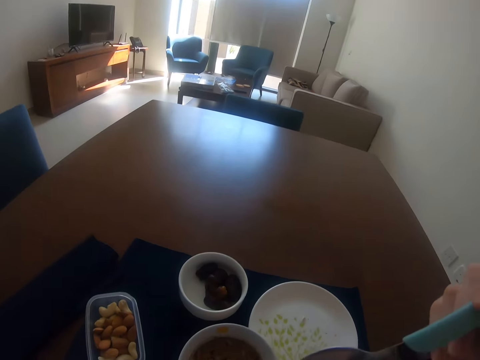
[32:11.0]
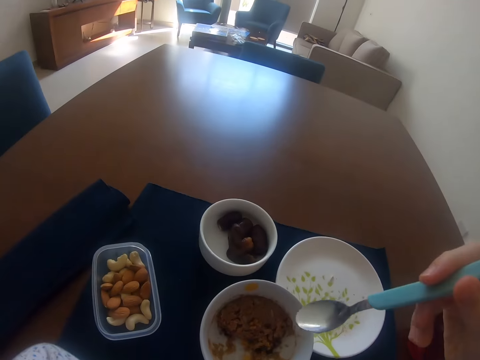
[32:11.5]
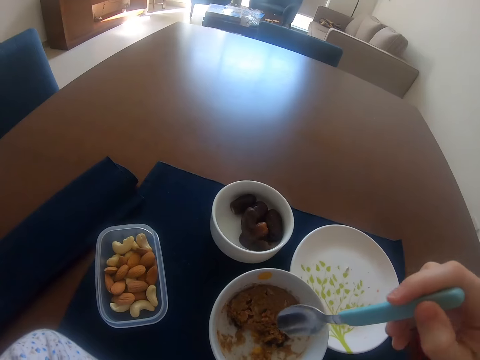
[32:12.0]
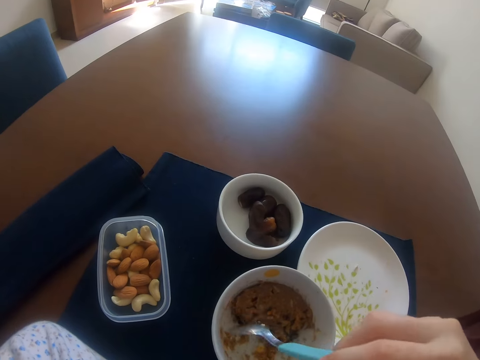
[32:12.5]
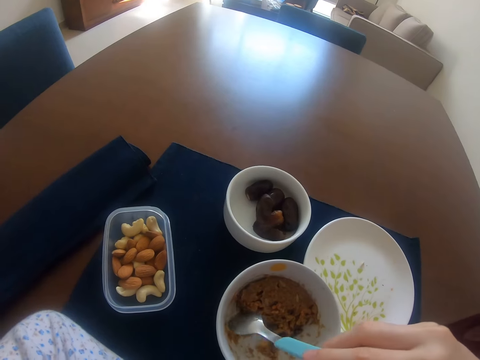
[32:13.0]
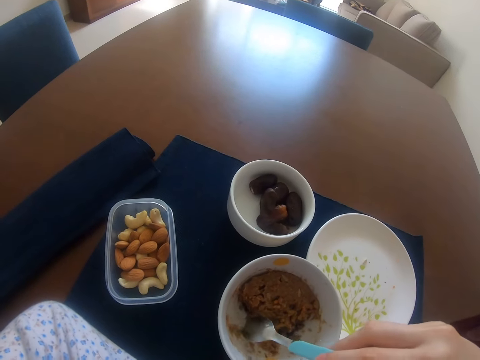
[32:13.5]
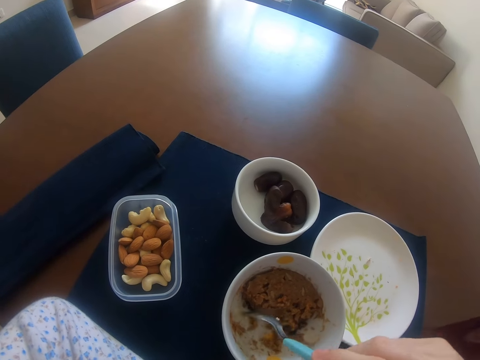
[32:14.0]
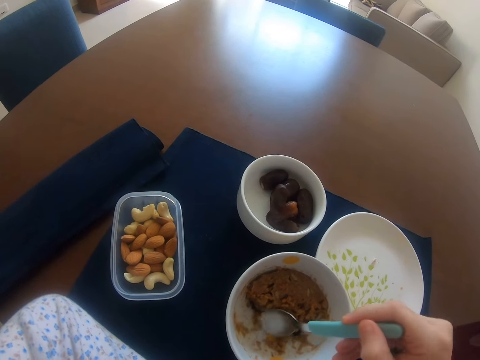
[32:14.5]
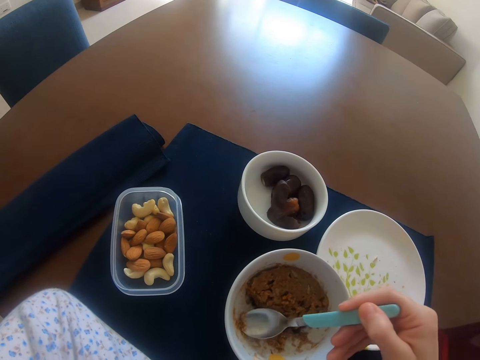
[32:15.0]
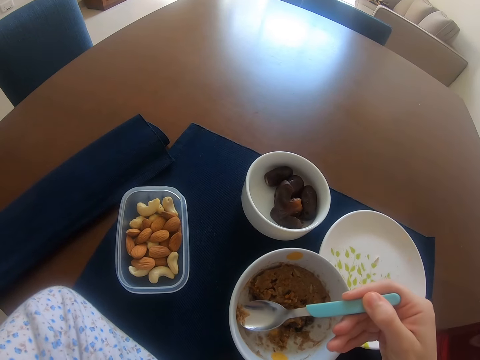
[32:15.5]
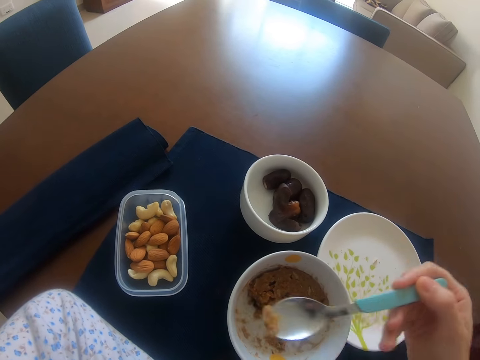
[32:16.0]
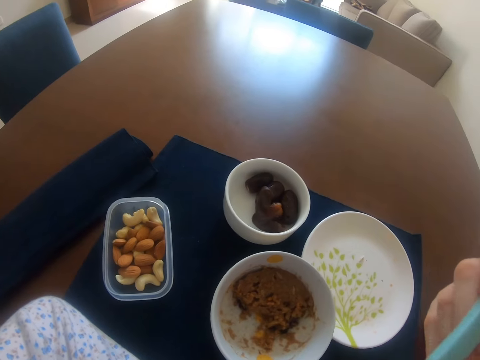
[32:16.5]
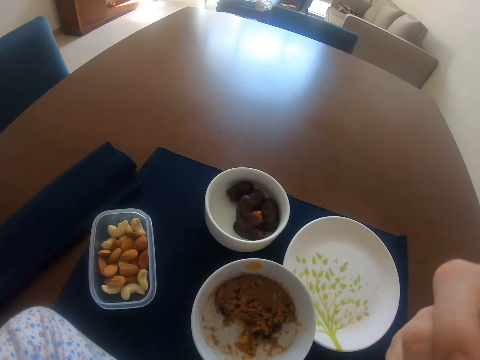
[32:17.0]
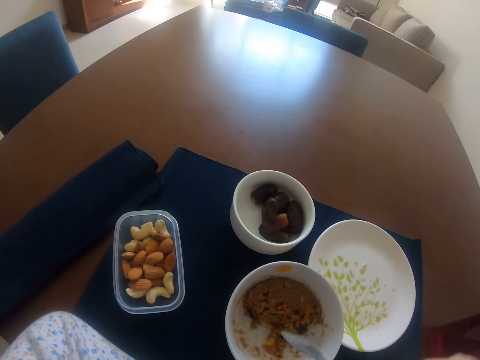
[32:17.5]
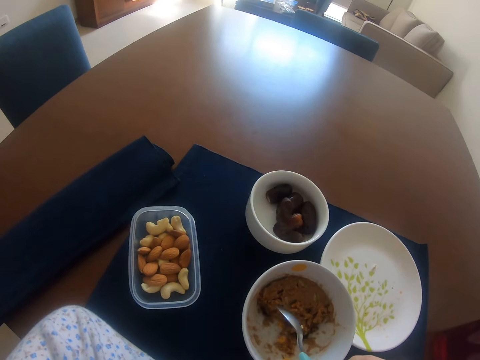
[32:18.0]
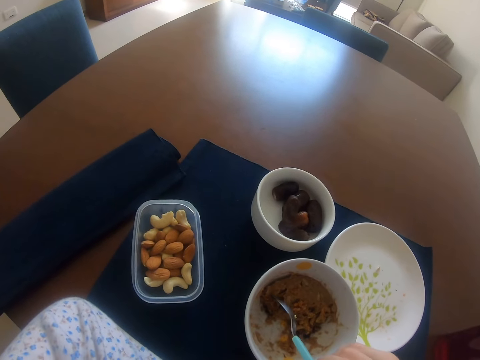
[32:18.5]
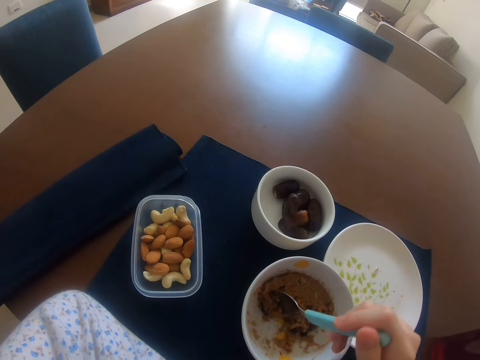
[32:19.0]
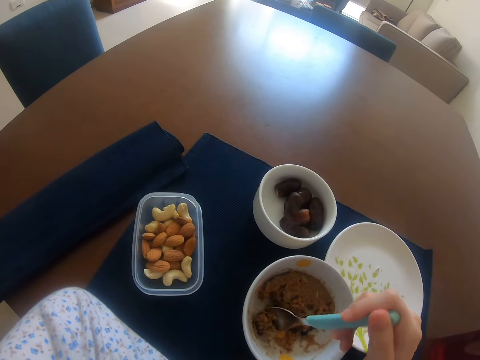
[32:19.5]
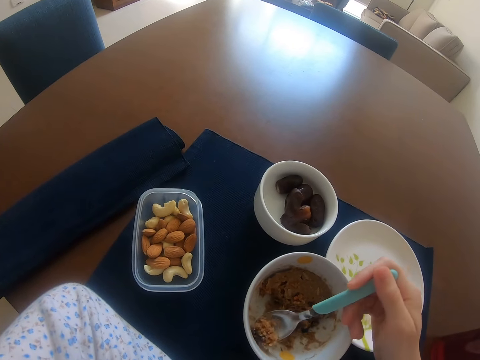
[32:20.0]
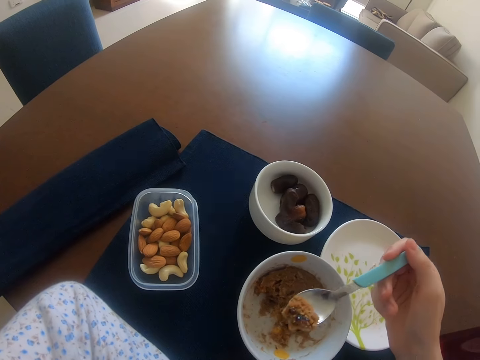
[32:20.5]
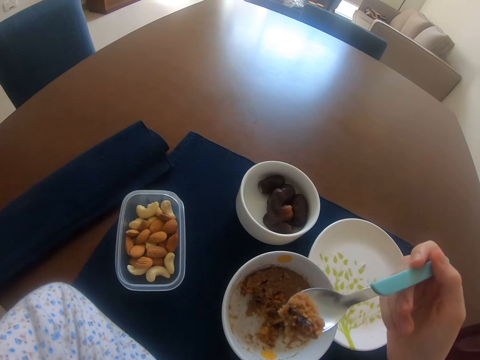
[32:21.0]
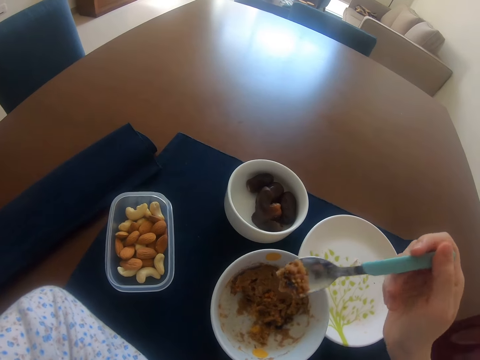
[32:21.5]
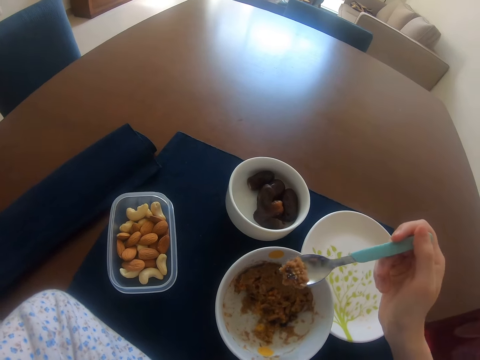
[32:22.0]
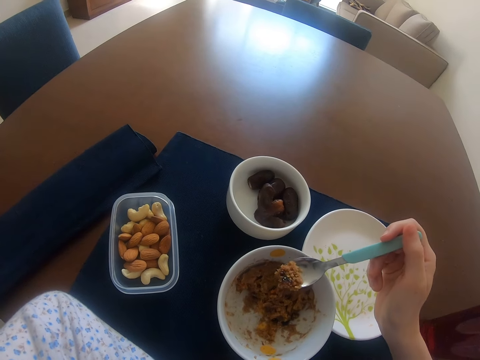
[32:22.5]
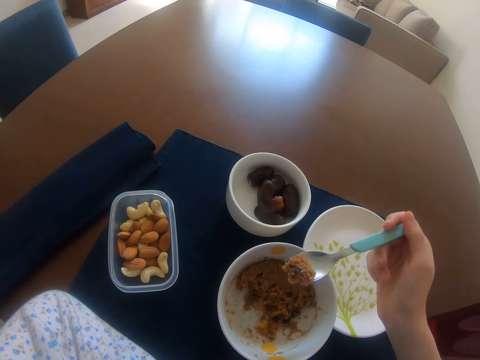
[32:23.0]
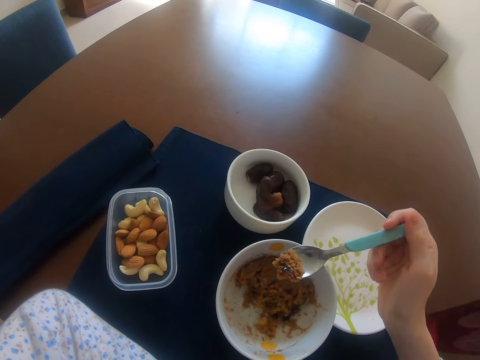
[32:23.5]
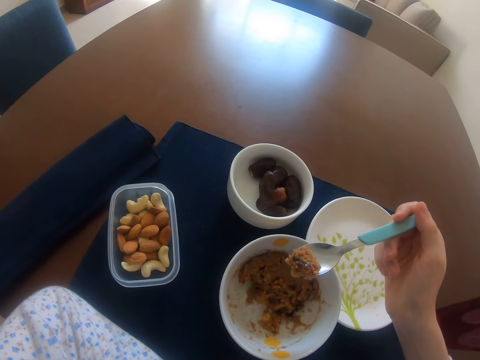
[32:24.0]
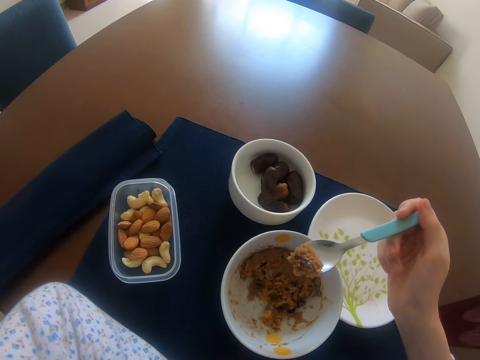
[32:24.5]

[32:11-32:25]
The camera wearer picks food in the bowl. They scoop food from the plate. They eat the food. They scoop food with a spoon from the plate. They stare around. They stare at the food.

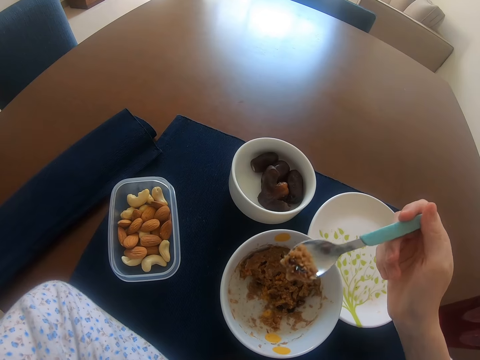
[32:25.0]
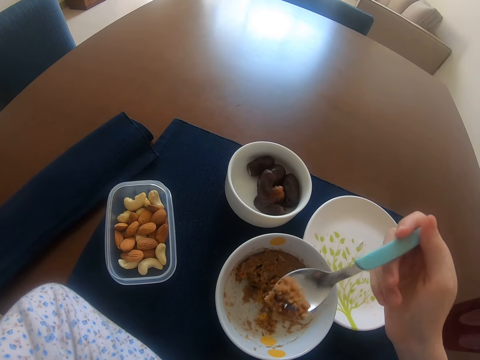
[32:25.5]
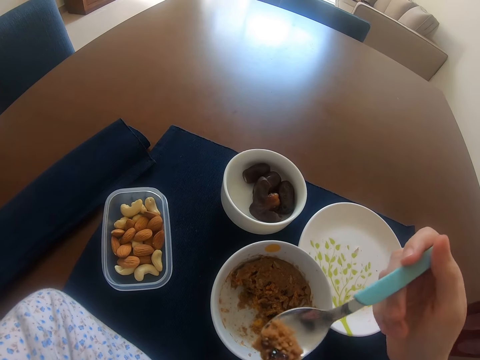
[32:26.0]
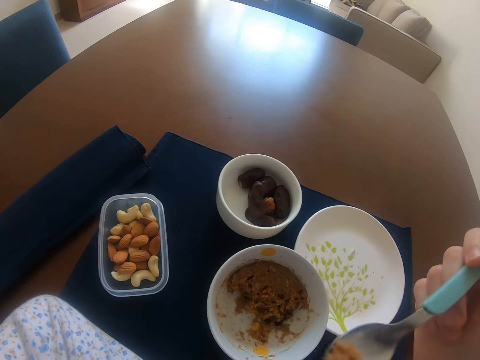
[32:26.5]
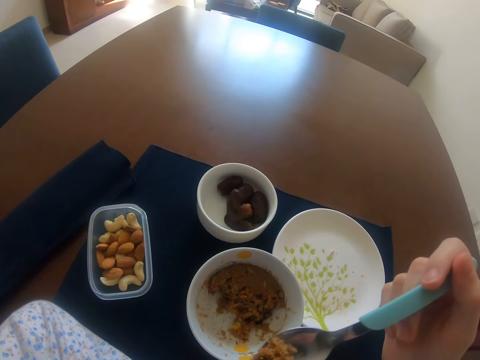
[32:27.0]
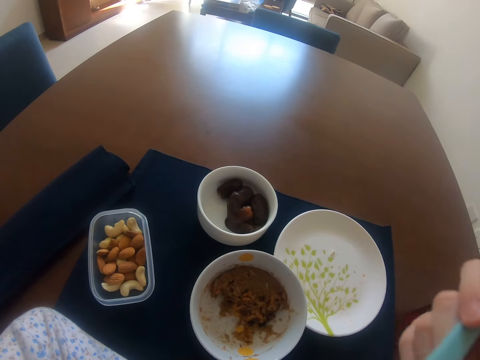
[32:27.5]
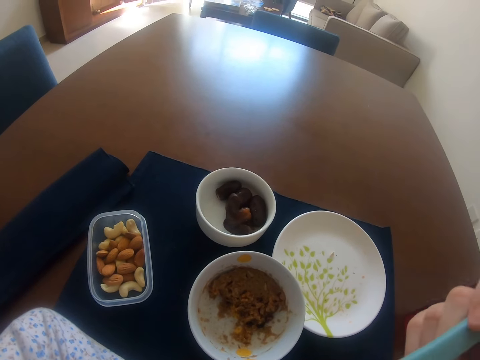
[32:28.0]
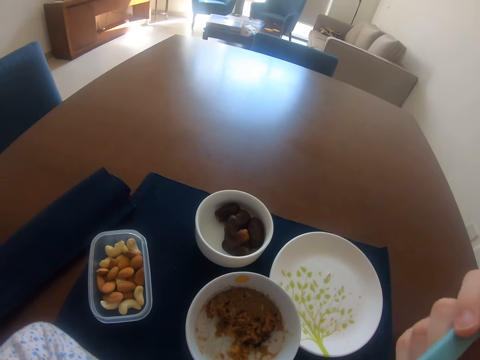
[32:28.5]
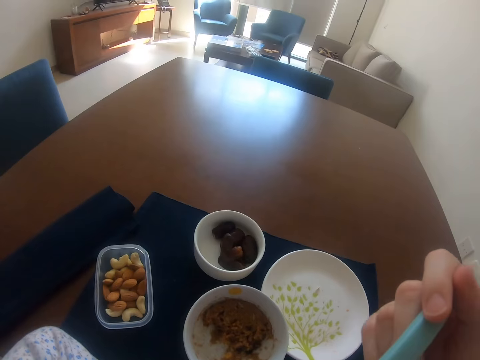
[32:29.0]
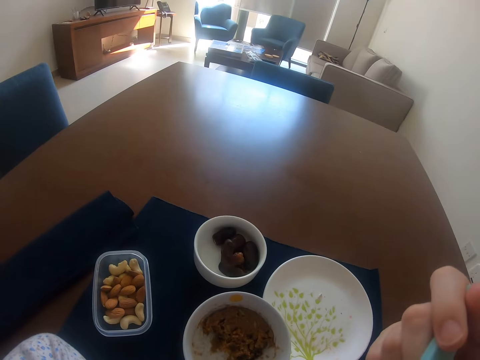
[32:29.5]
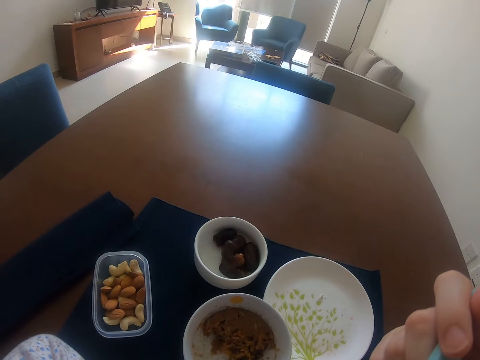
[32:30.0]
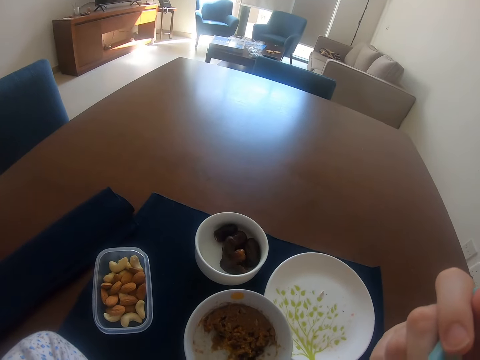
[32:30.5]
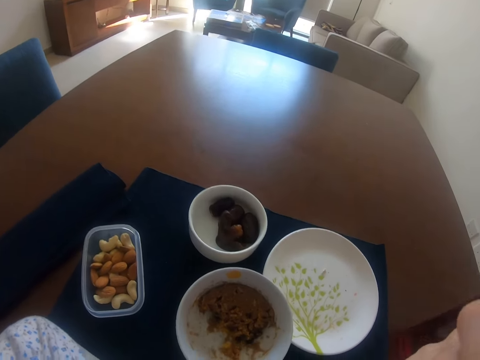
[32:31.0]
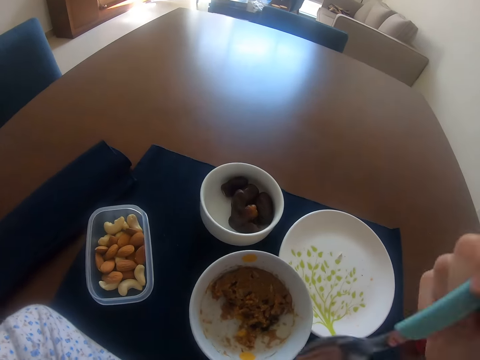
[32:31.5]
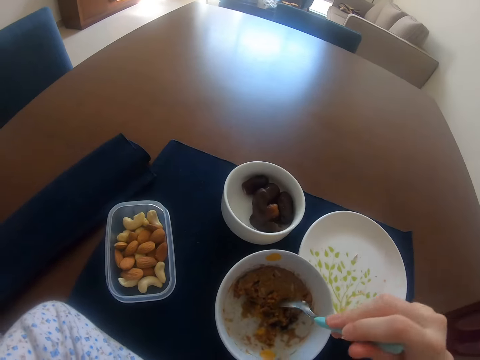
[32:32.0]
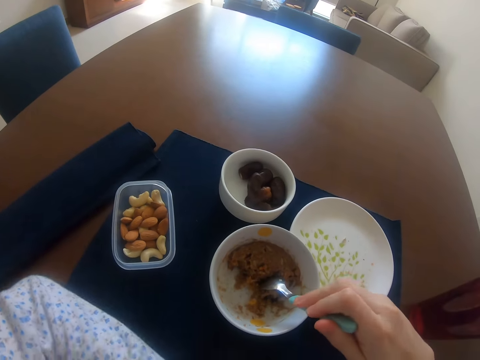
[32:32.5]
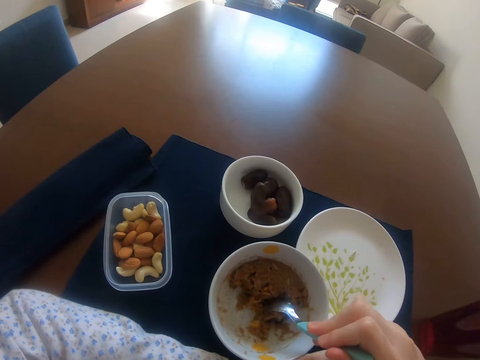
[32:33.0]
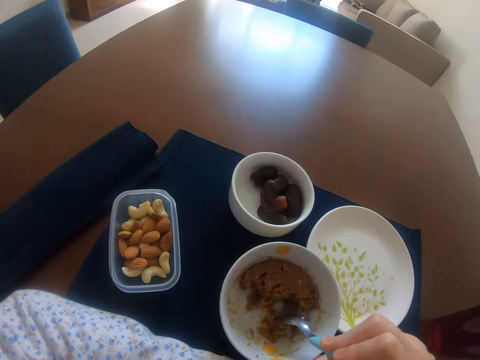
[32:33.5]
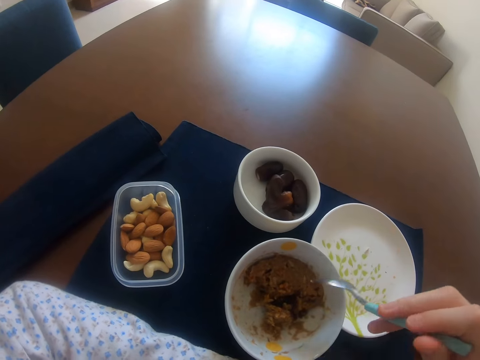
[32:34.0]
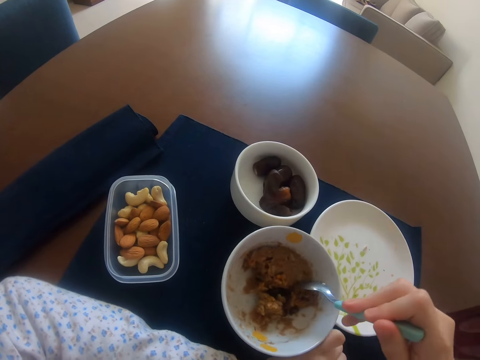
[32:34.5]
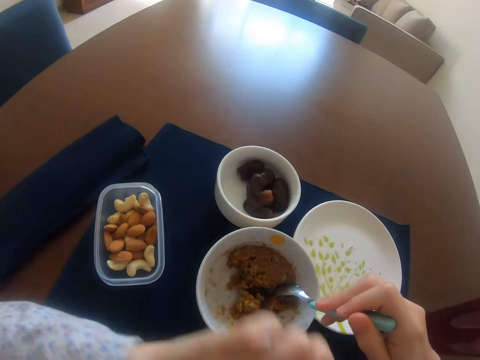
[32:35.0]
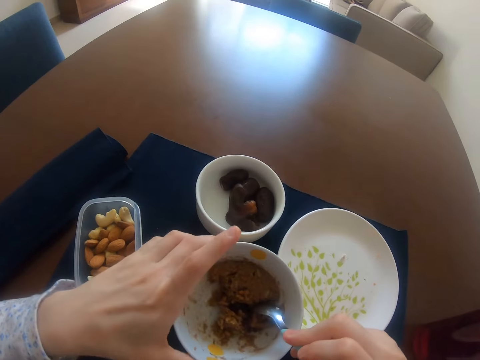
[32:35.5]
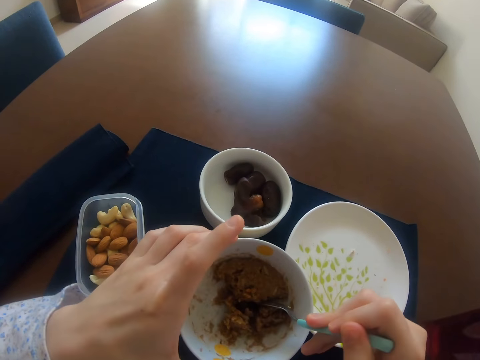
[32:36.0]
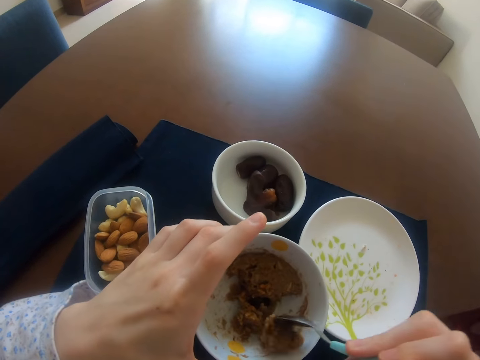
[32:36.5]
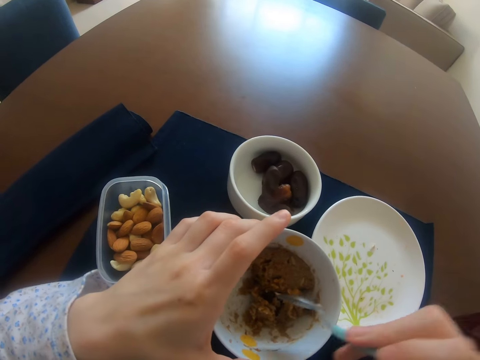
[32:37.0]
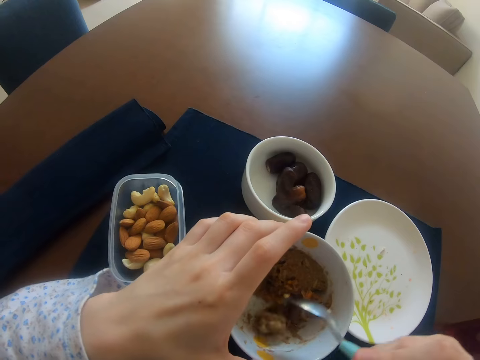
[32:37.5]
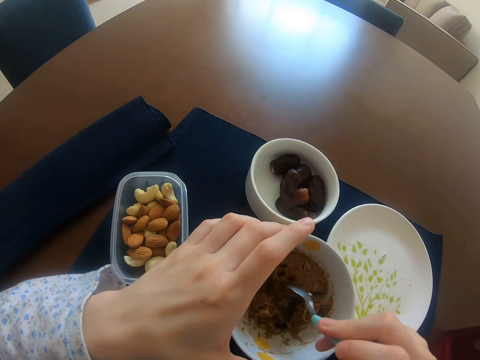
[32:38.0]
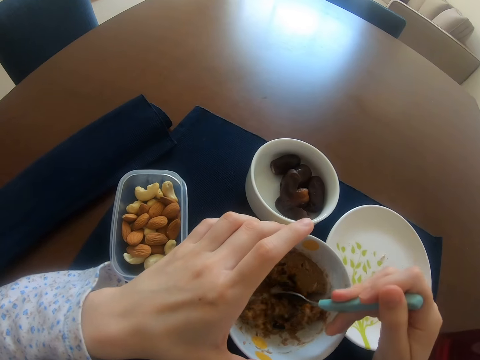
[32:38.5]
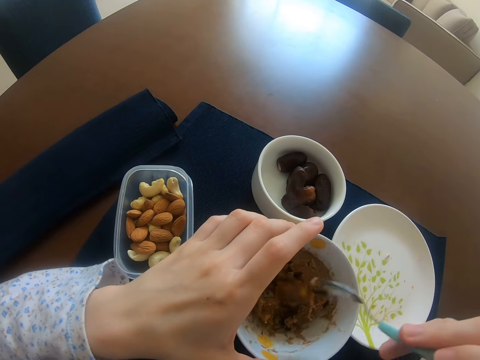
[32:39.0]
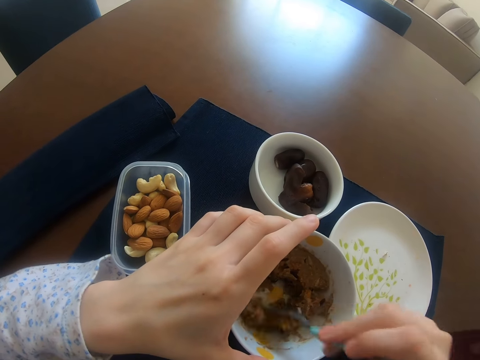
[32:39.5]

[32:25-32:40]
The camera wearer eats the food. They blow the food. They eat the food. They scatter food in the bowl. They scoop food from the plate. They hold the plate with the left hand.
